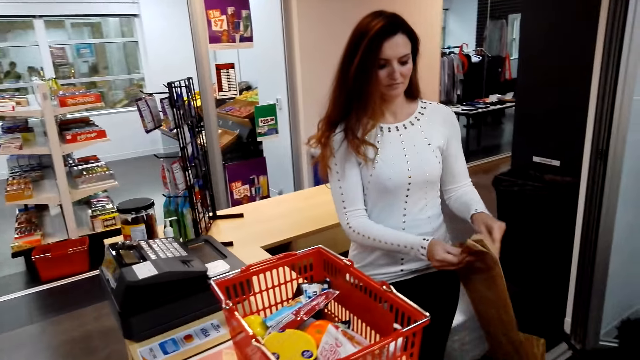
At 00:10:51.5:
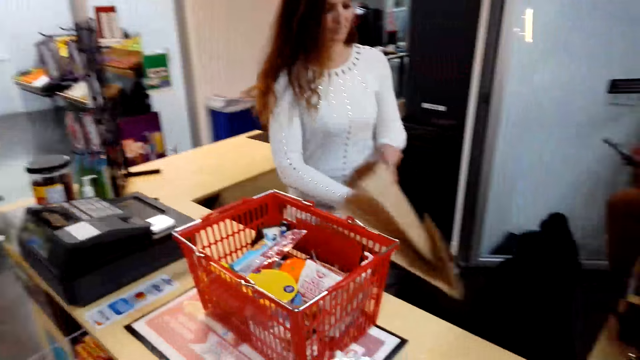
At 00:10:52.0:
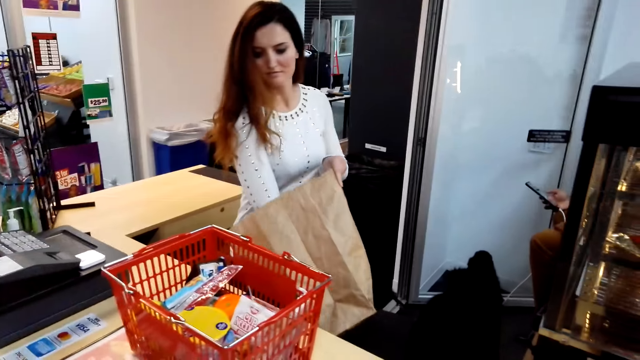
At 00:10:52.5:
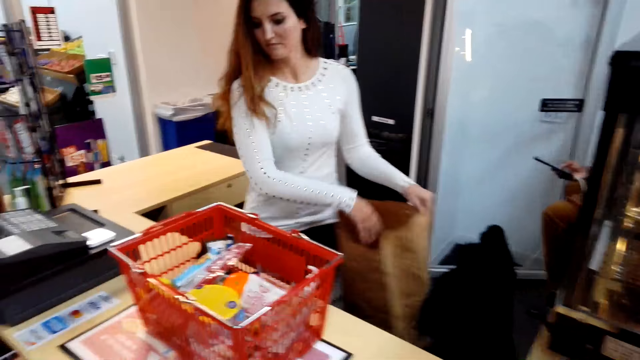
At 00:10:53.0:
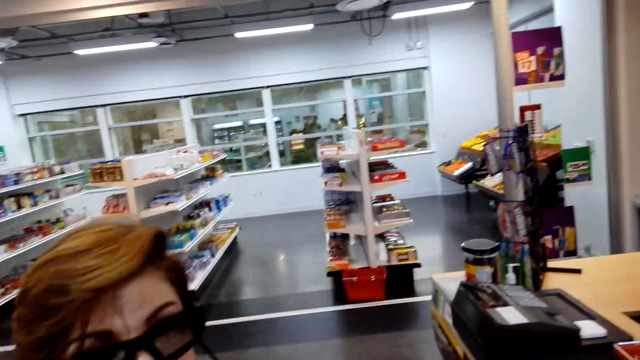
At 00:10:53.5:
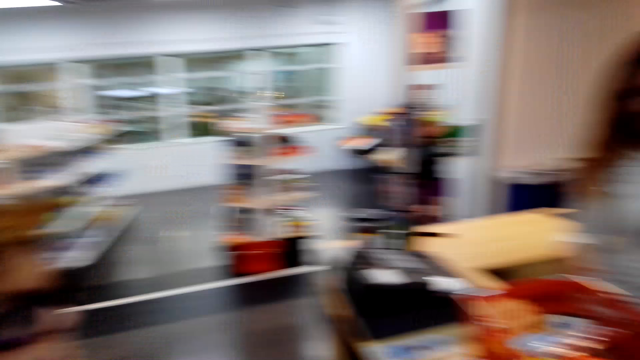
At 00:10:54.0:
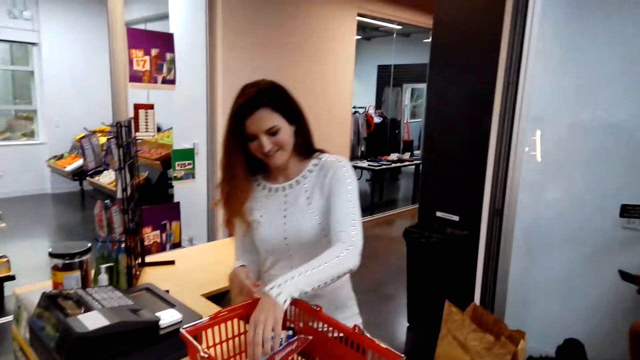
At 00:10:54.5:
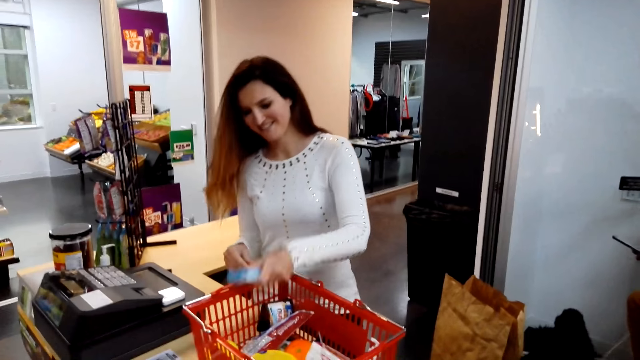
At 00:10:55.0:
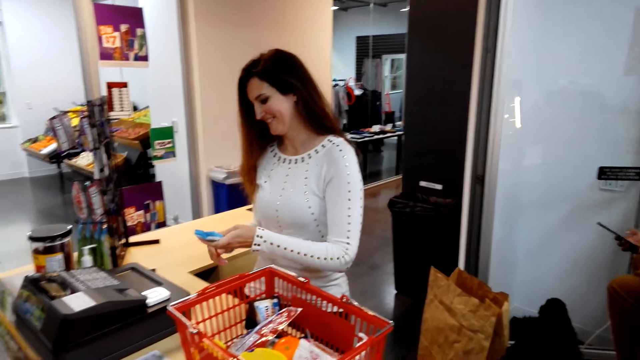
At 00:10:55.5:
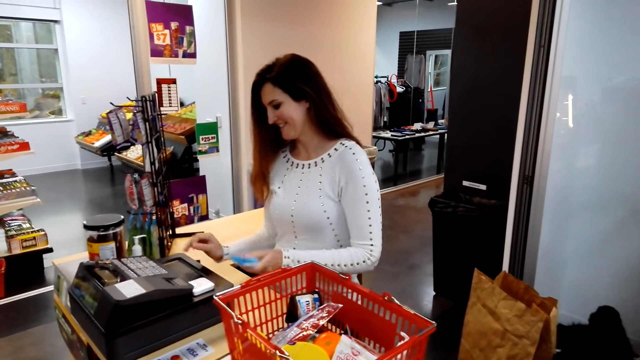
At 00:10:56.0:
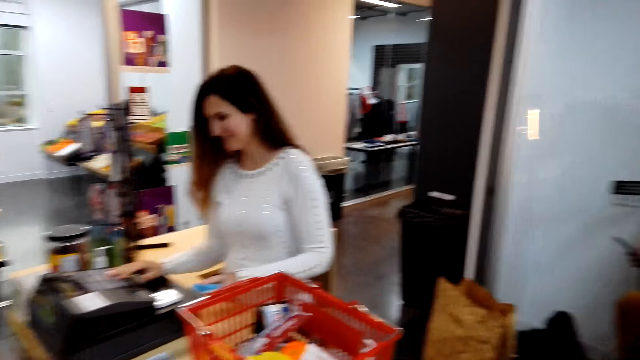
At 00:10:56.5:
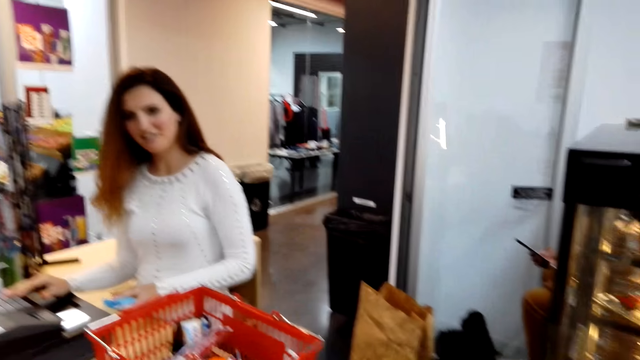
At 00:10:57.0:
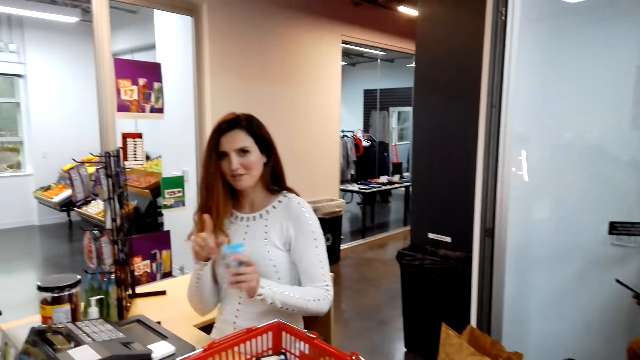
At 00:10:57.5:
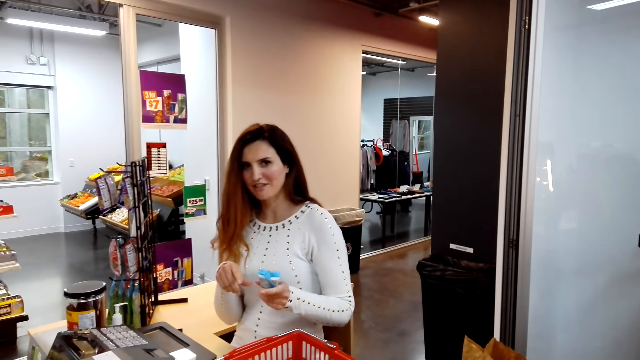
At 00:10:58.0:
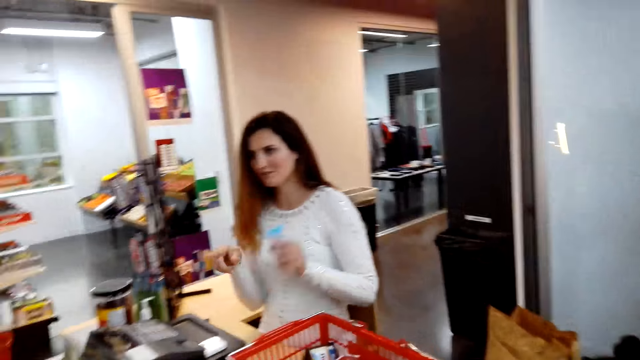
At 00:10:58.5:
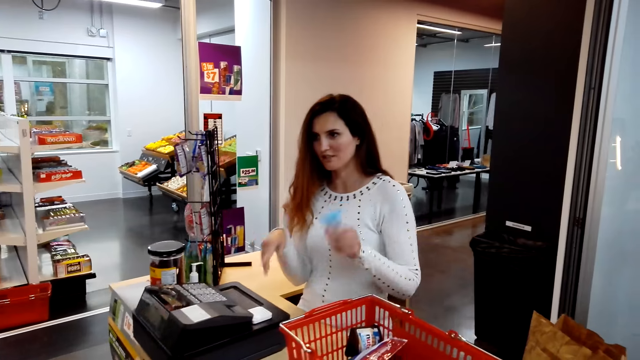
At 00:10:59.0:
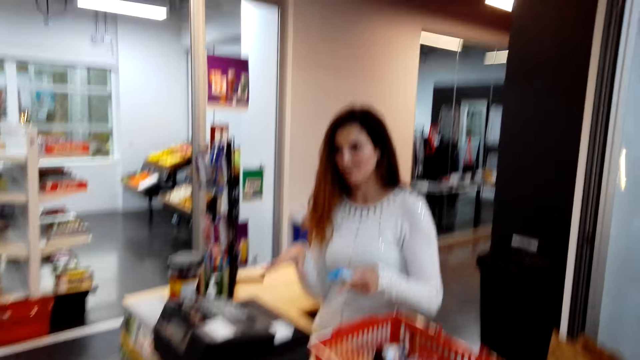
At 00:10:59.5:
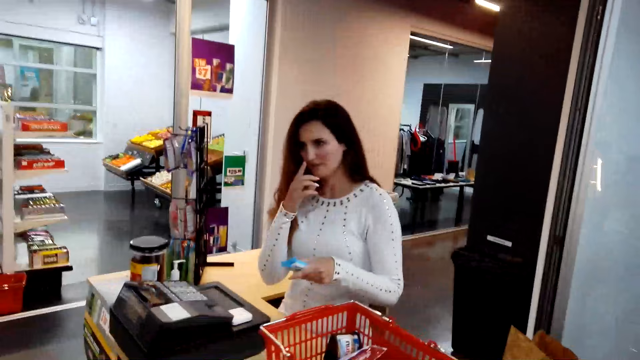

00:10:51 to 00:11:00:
A cashier opens a shopping bag. The camera wearer looks around. A woman packs the items in the bag. The camera wearer converses with another woman and the first woman.

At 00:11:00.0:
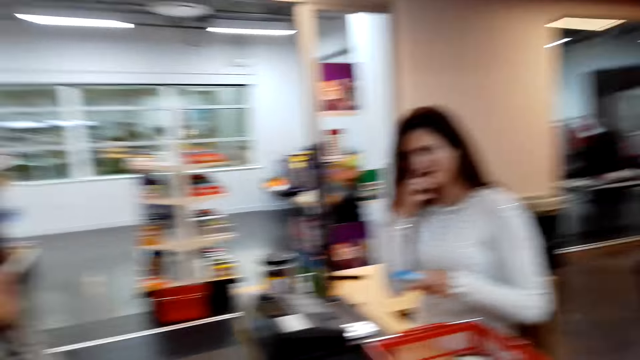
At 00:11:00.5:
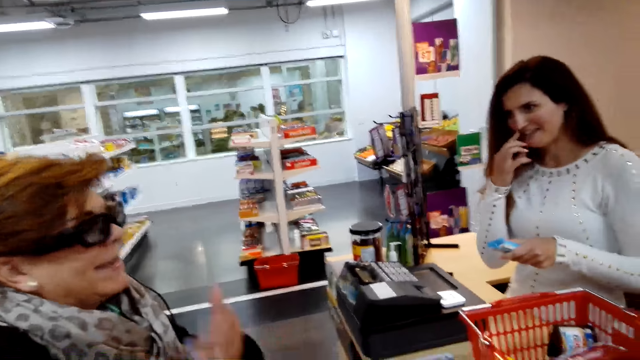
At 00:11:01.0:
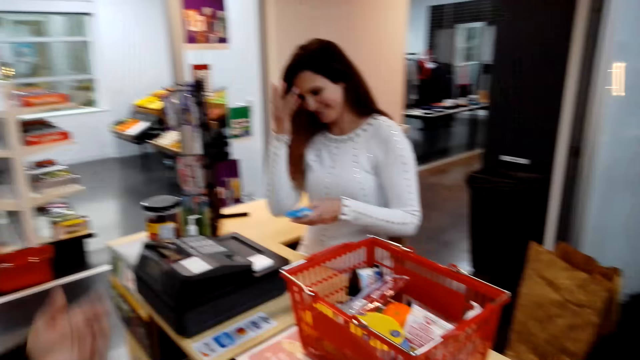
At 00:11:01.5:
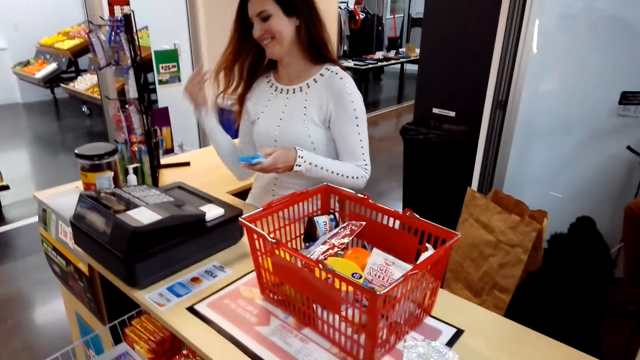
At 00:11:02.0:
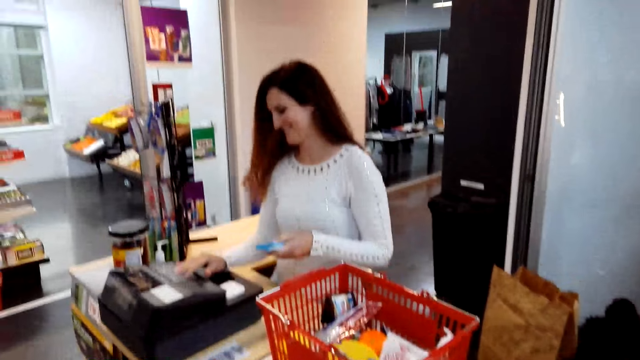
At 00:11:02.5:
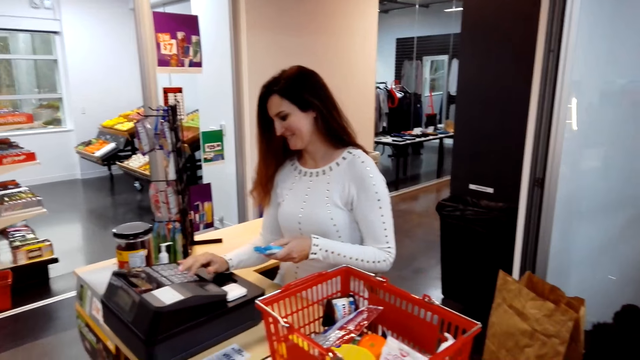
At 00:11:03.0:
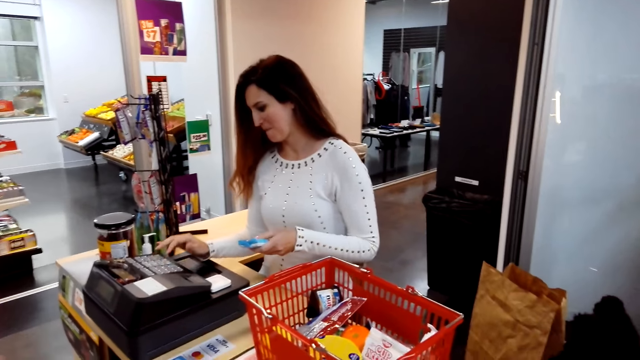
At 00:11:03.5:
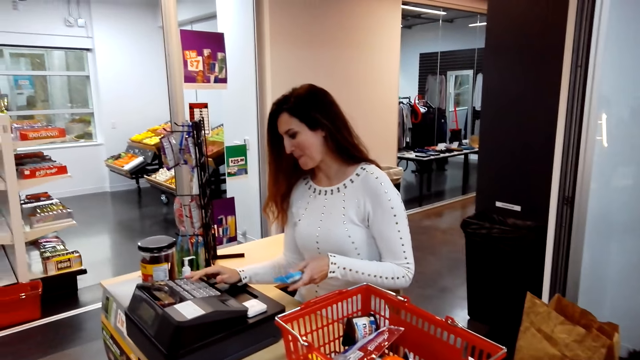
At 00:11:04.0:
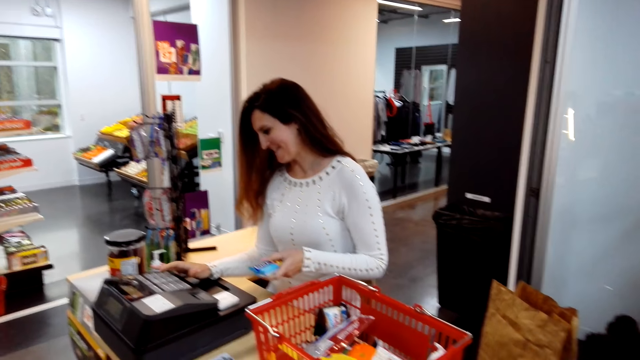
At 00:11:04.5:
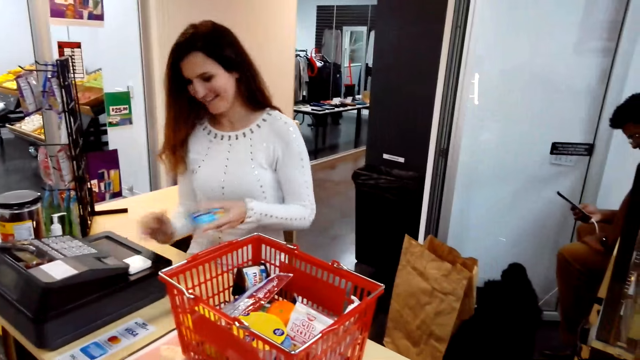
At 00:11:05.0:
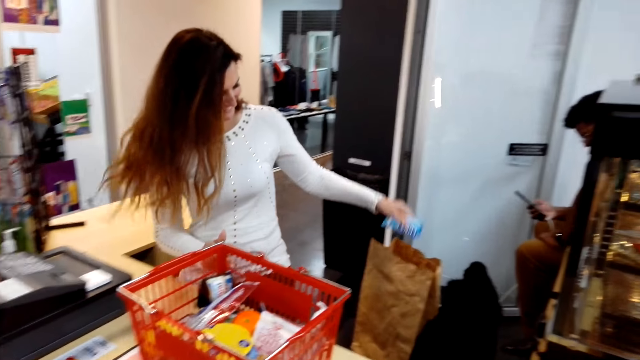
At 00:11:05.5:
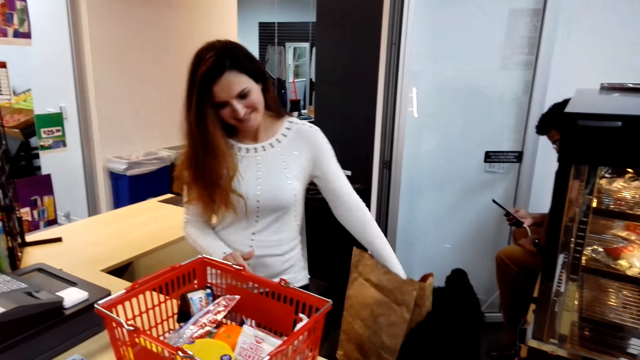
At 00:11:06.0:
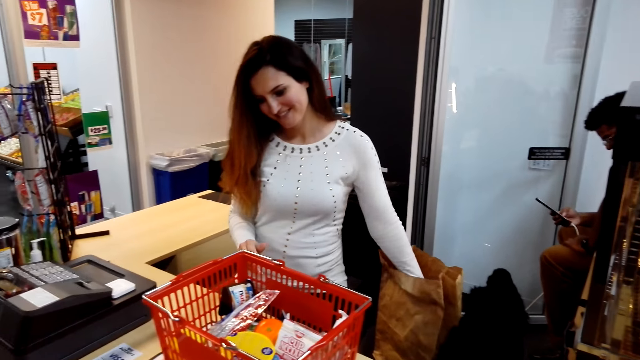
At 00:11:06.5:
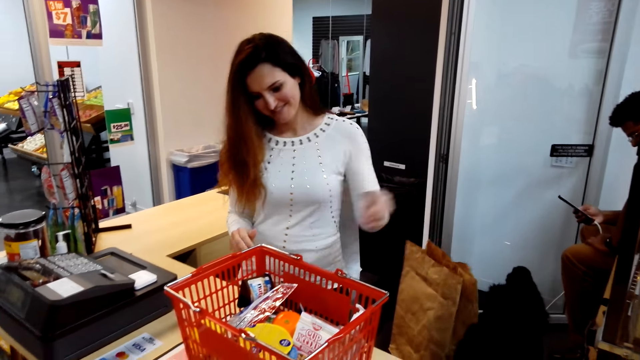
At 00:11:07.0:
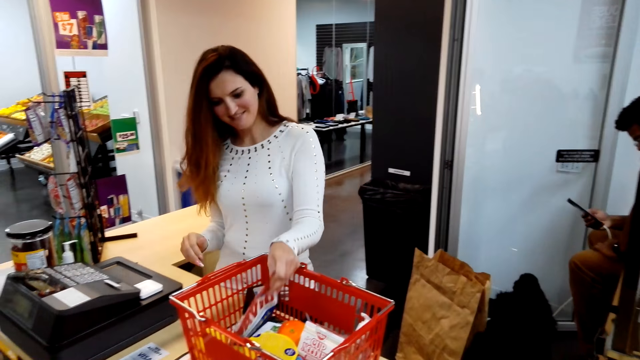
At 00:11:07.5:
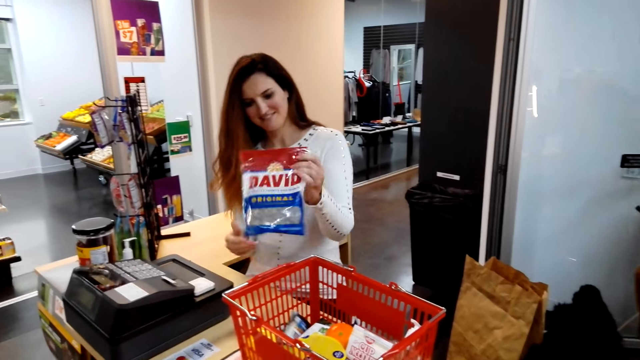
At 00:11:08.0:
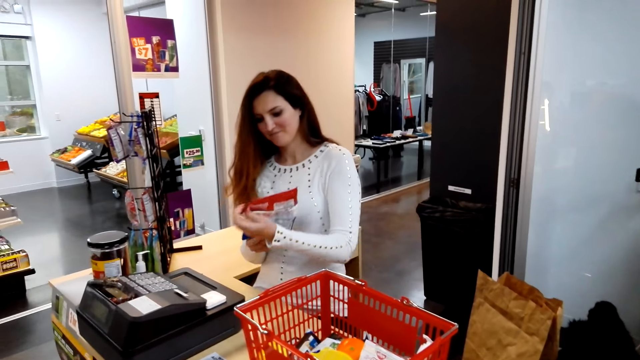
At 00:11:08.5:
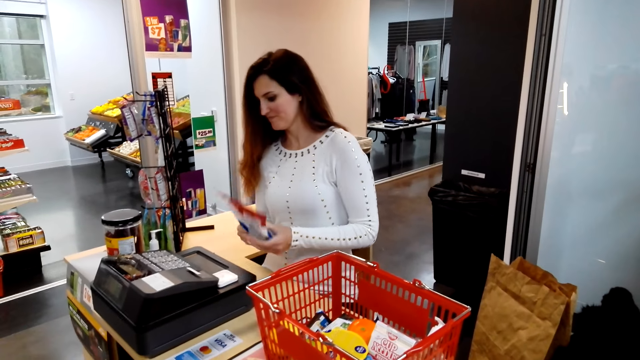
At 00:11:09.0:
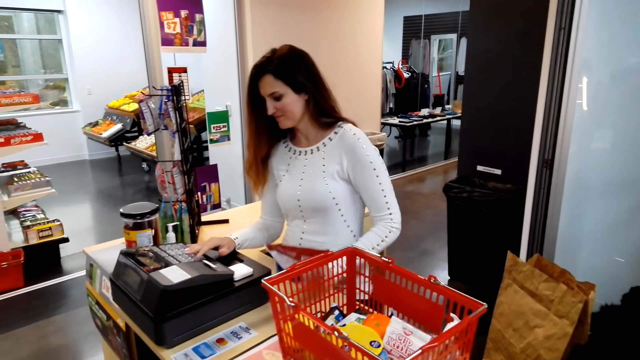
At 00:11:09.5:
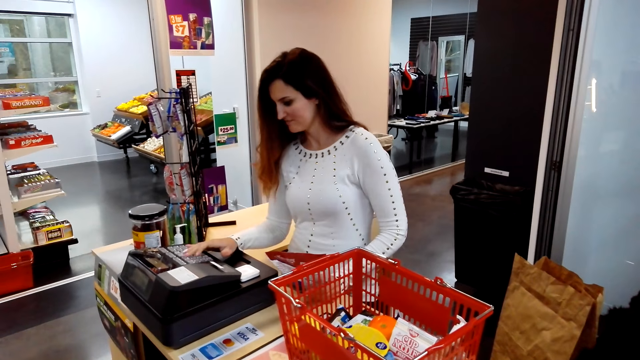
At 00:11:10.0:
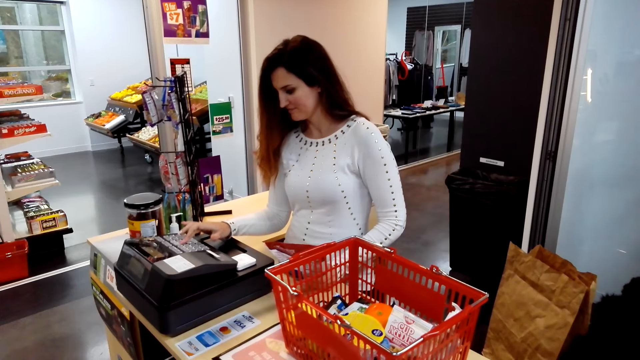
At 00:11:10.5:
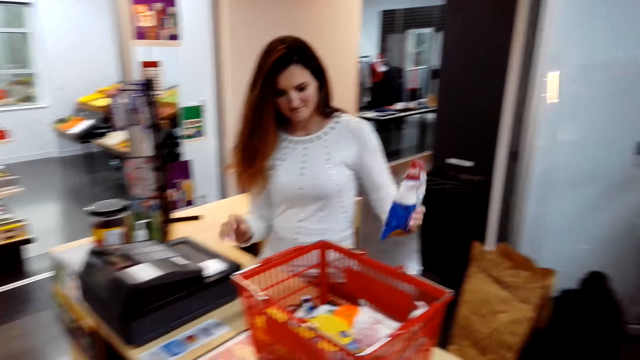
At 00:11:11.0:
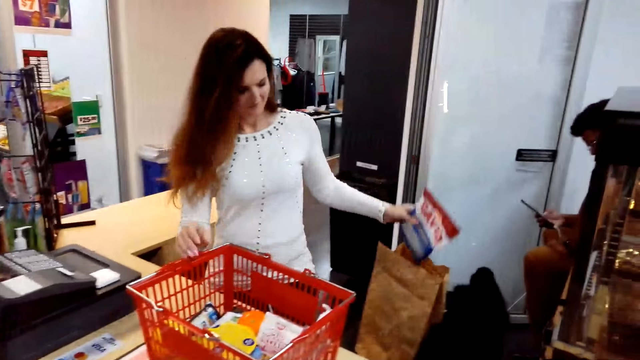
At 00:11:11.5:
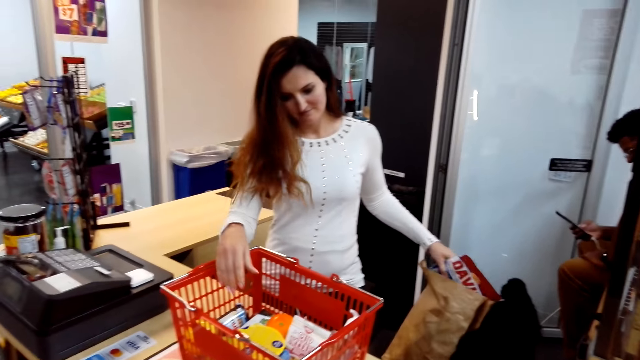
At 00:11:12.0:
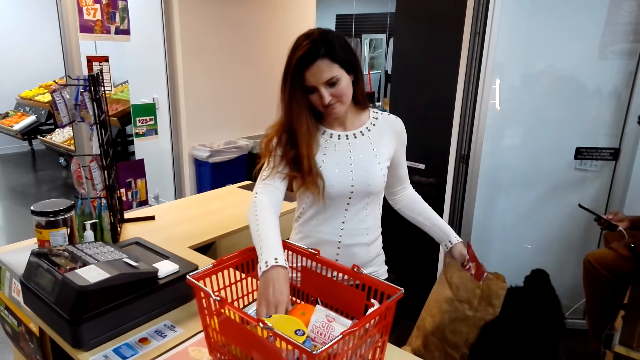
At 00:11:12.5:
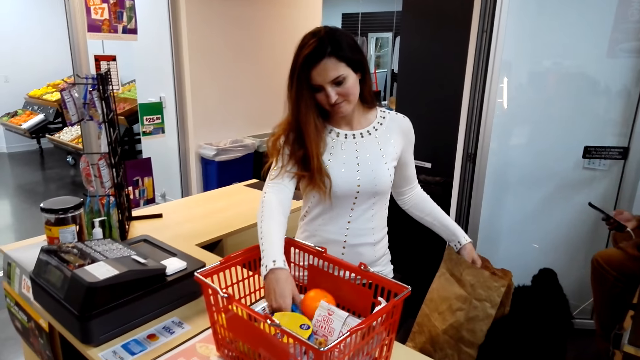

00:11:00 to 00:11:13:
A lady talks with the camera wearer and a cashier. The cashier presses the point of sale, puts something in the shopping bag and picks up something. The cashier clicks the payment machine and packs the items in the shopping bag.
